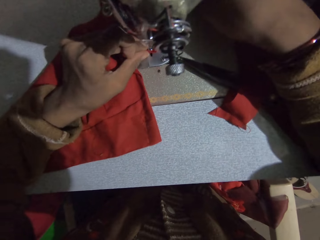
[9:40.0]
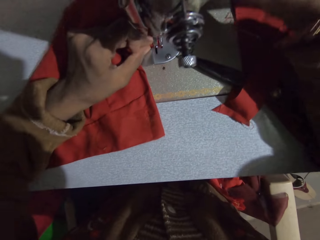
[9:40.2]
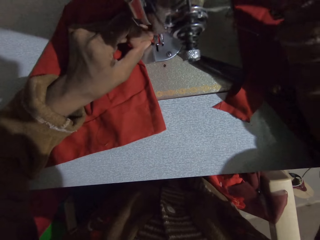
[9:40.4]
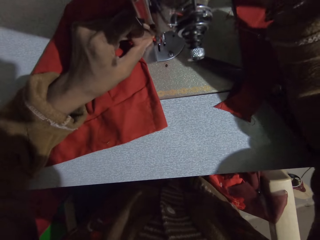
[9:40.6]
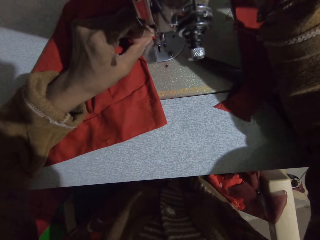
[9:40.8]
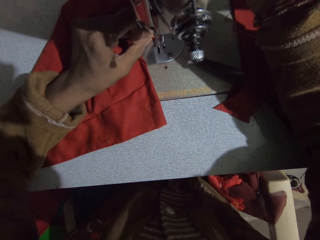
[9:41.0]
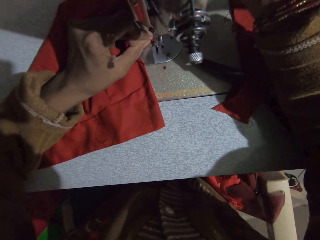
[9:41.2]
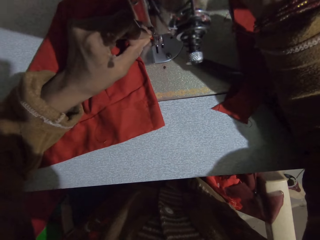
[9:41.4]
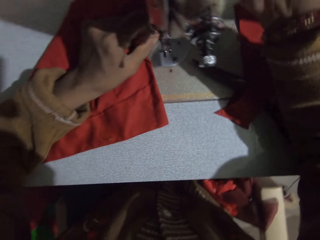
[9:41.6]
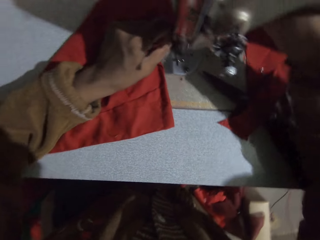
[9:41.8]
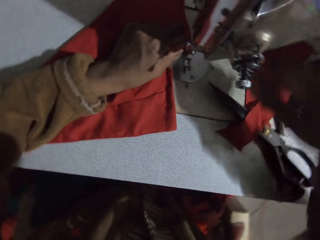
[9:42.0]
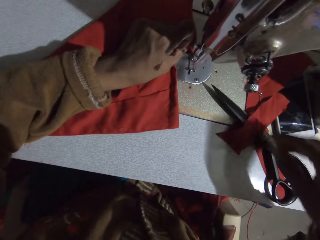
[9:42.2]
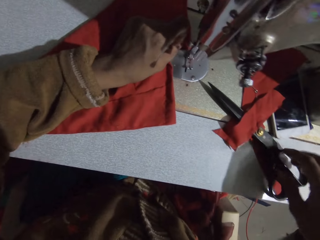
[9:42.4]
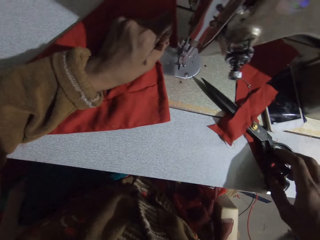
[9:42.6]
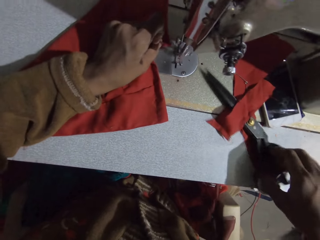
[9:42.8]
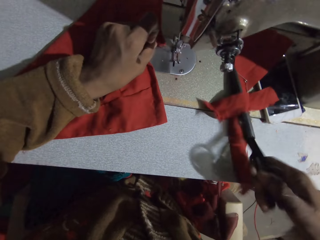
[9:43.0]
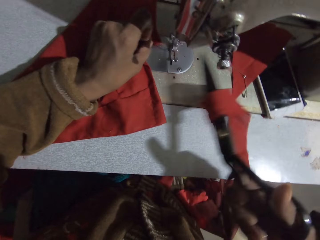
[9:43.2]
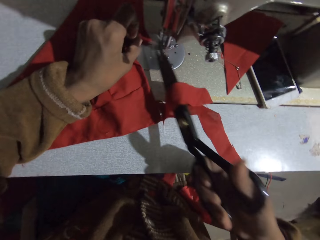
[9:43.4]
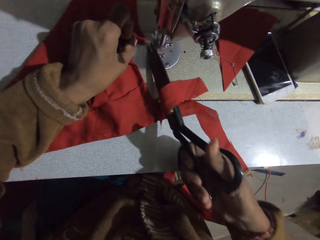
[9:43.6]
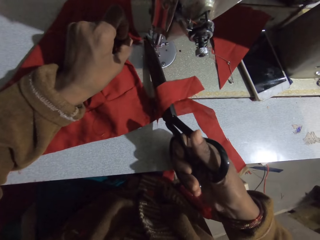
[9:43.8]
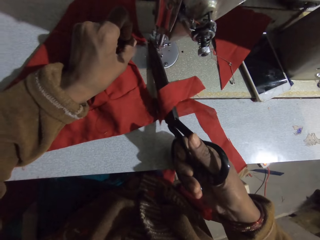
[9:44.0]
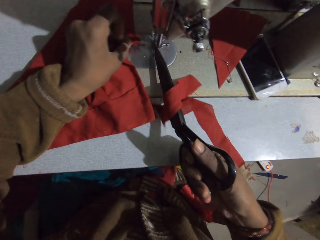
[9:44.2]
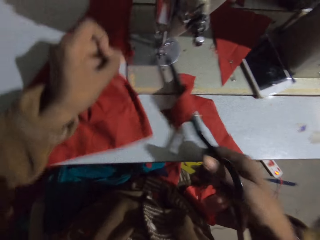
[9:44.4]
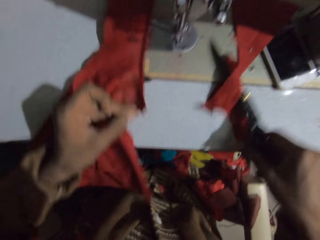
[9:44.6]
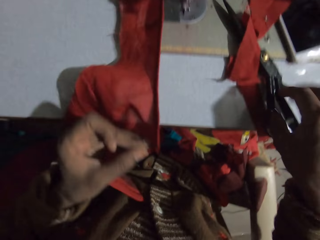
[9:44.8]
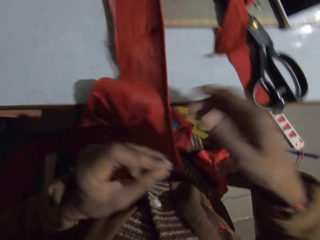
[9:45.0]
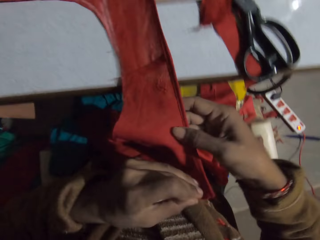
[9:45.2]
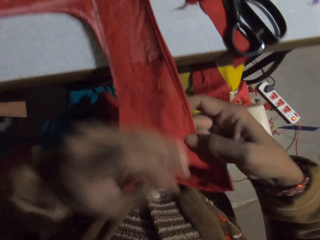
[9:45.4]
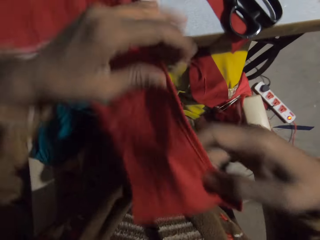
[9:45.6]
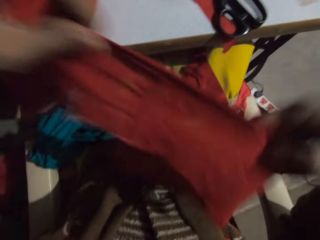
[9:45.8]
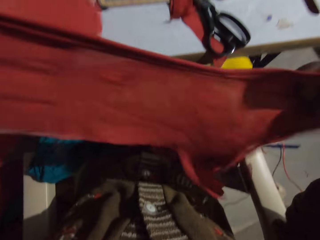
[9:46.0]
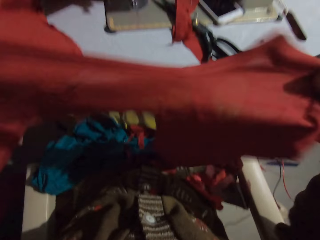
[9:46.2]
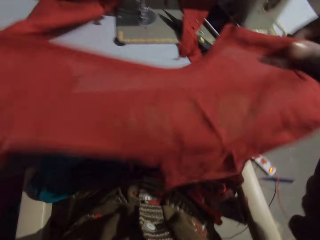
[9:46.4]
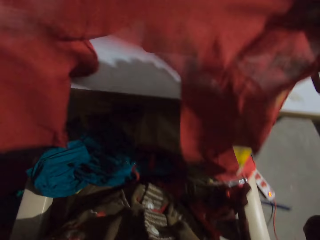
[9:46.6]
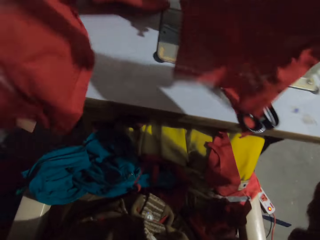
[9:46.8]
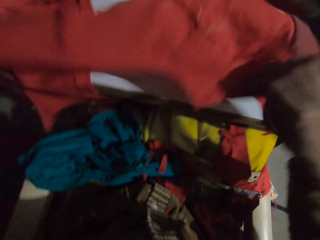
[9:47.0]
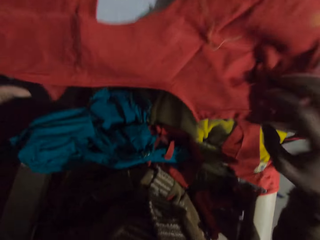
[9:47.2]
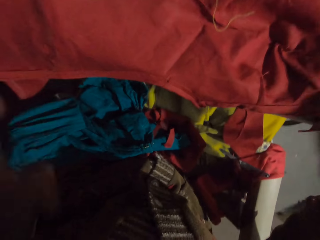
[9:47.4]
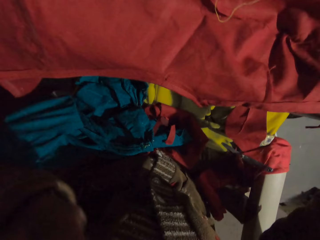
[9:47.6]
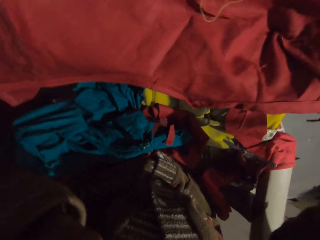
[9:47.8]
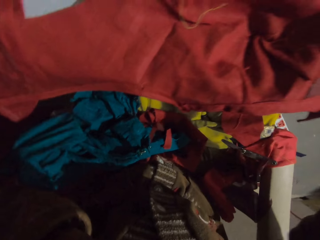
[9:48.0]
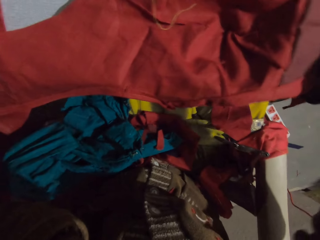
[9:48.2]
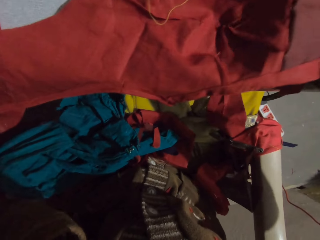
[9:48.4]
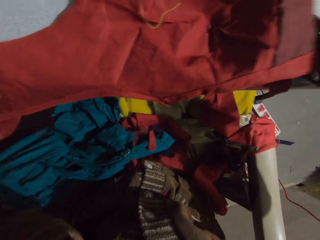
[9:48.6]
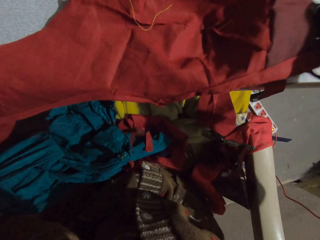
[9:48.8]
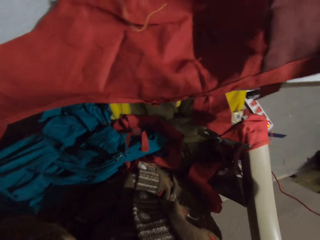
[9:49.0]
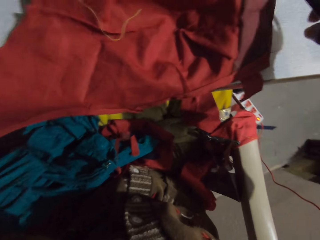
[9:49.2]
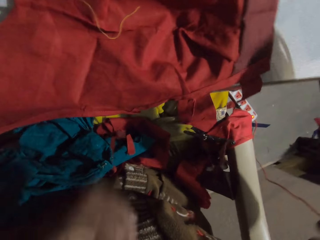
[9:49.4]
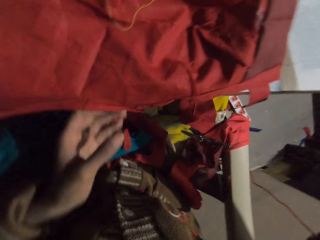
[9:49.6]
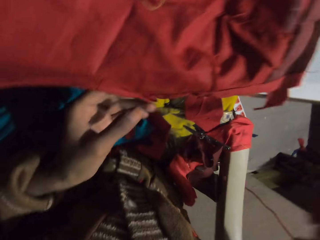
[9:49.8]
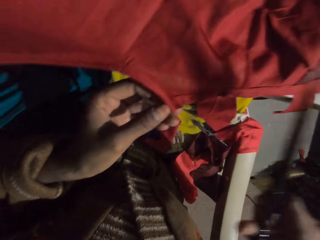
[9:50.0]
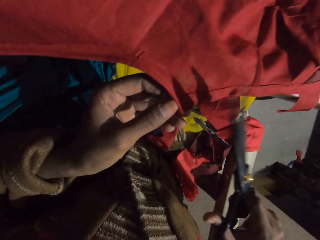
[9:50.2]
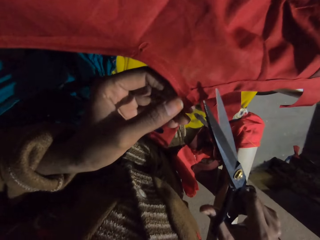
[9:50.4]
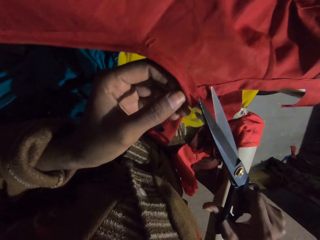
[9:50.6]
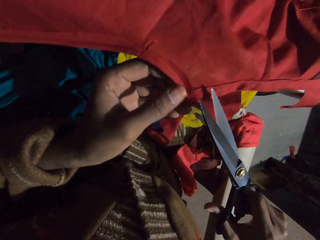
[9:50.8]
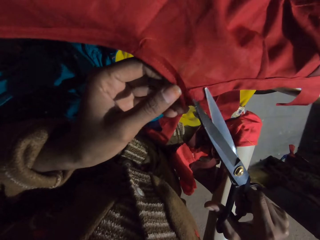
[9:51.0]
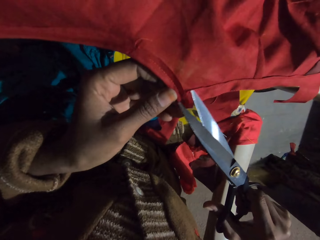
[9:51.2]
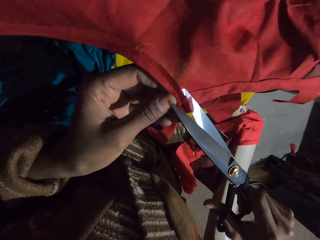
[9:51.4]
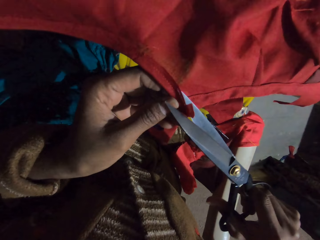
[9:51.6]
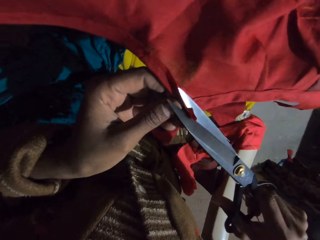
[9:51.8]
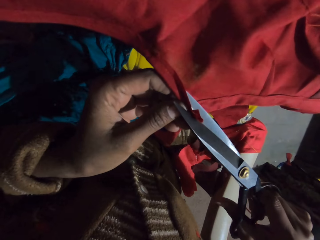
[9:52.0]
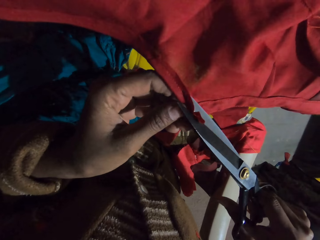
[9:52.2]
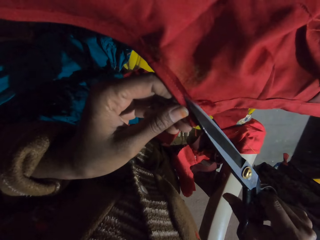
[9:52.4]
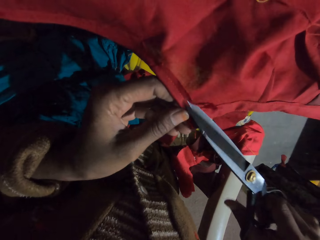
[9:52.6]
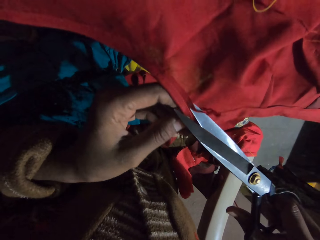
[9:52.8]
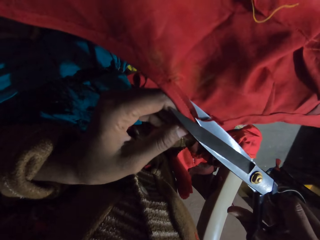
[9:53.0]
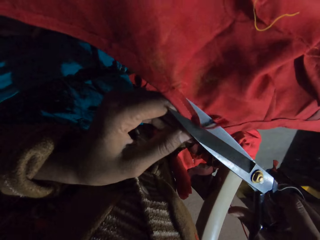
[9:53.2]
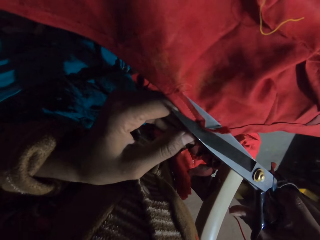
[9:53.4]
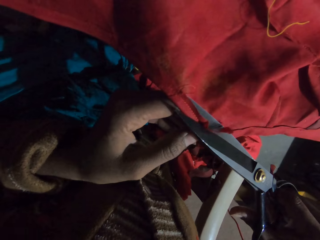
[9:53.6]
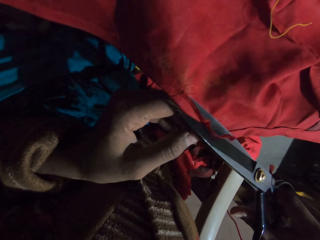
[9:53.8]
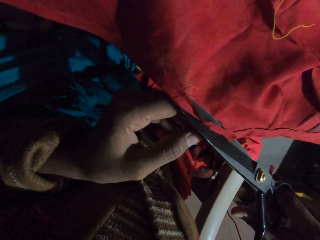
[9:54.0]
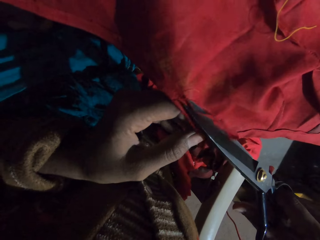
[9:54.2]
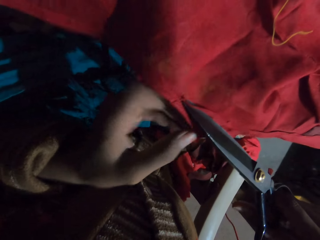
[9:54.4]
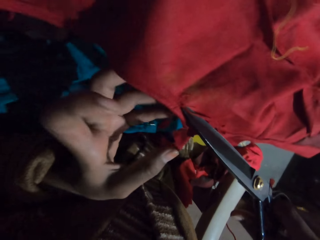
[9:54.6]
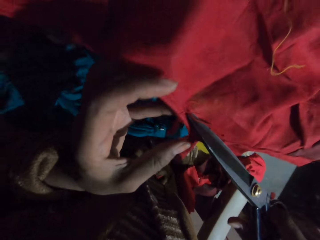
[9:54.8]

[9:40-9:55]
The camera wearer picks up the scissors. They cut the thread with the scissors. They pick a cloth from the sewing machine and put the scissors on the sewing machine. They spread the cloth. They put the cloth on the sewing machine. They cut the cloth with the scissors. They cut the thread with the scissors.

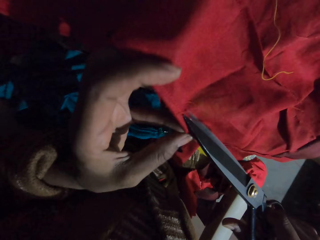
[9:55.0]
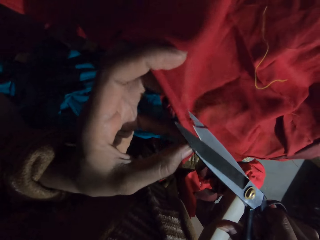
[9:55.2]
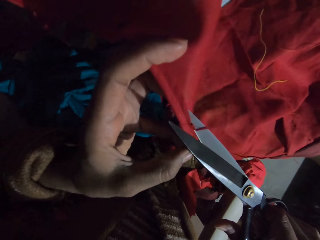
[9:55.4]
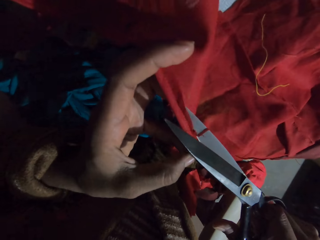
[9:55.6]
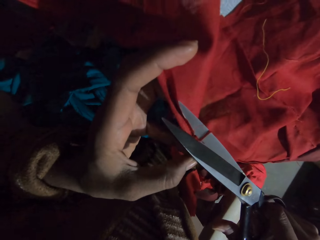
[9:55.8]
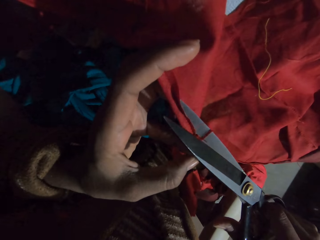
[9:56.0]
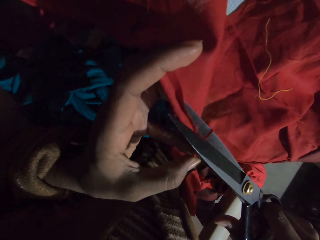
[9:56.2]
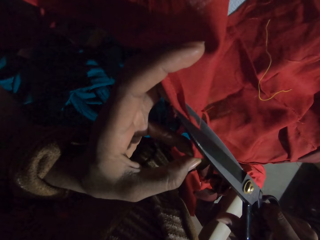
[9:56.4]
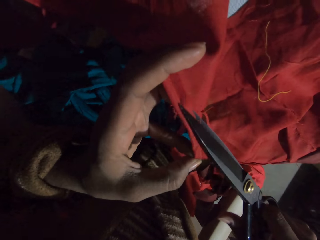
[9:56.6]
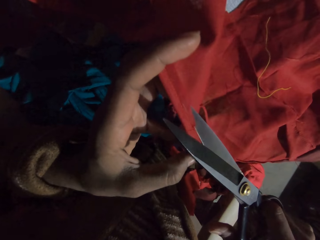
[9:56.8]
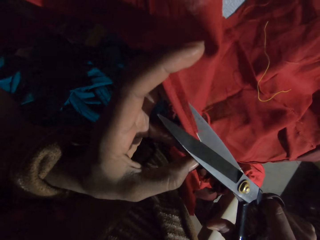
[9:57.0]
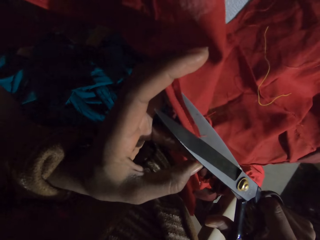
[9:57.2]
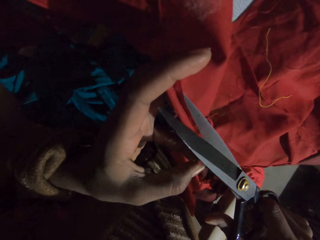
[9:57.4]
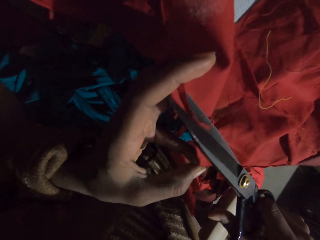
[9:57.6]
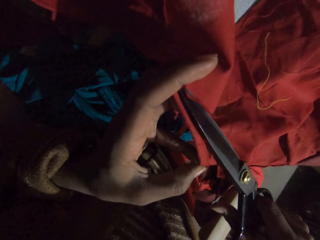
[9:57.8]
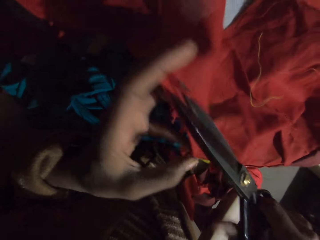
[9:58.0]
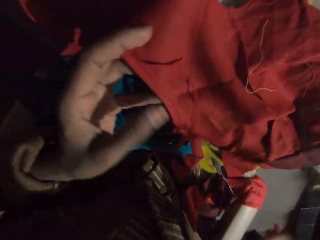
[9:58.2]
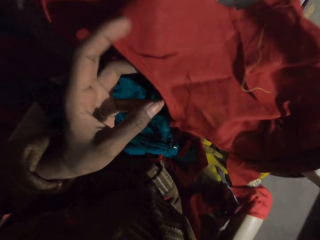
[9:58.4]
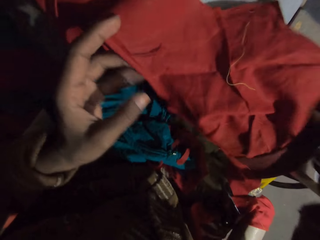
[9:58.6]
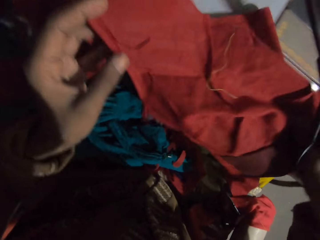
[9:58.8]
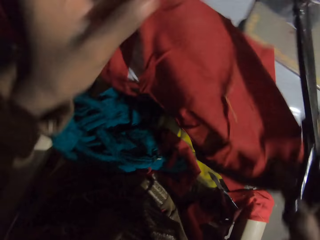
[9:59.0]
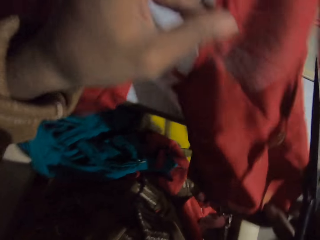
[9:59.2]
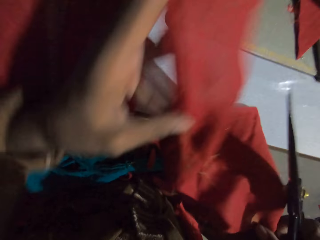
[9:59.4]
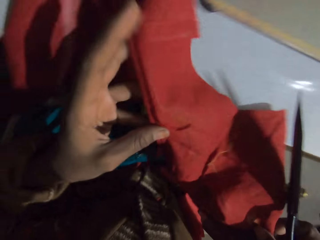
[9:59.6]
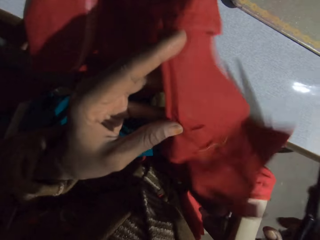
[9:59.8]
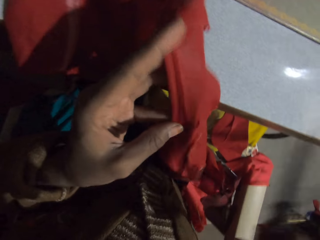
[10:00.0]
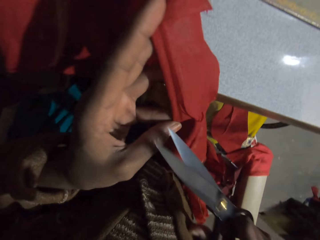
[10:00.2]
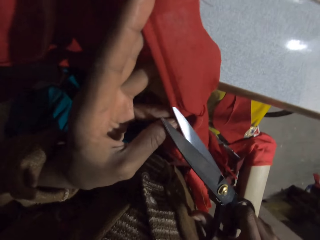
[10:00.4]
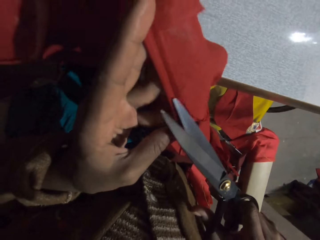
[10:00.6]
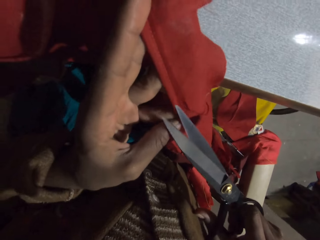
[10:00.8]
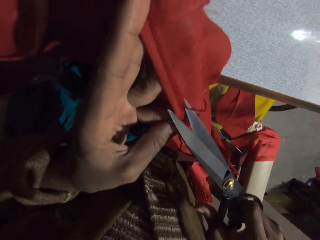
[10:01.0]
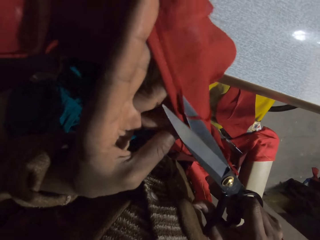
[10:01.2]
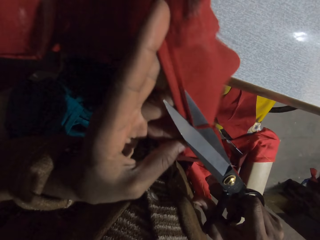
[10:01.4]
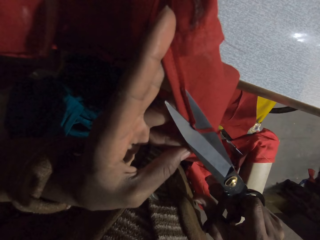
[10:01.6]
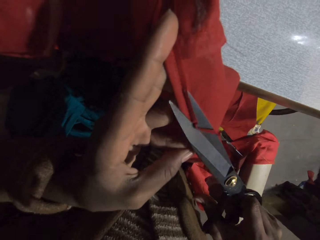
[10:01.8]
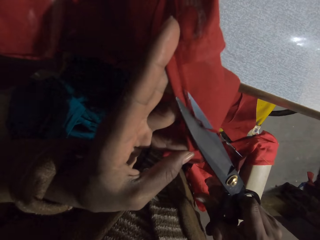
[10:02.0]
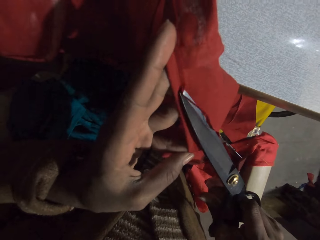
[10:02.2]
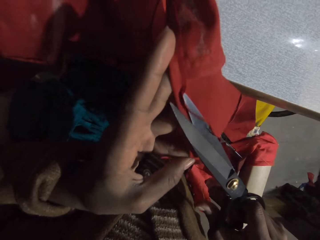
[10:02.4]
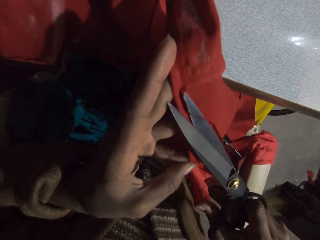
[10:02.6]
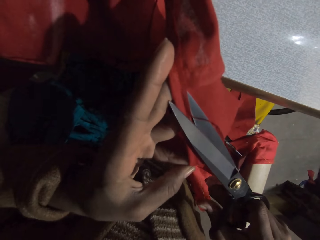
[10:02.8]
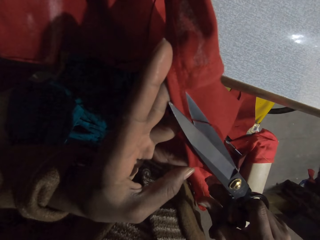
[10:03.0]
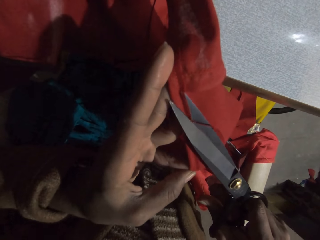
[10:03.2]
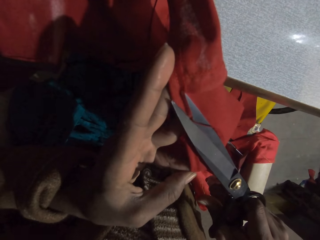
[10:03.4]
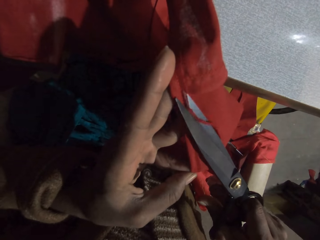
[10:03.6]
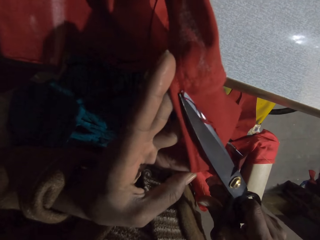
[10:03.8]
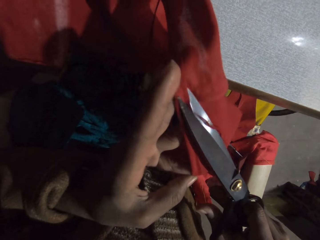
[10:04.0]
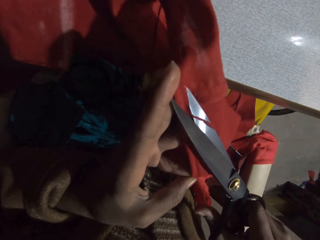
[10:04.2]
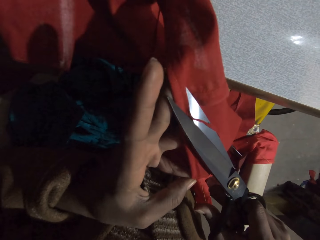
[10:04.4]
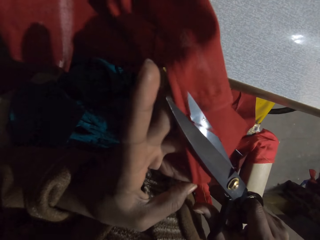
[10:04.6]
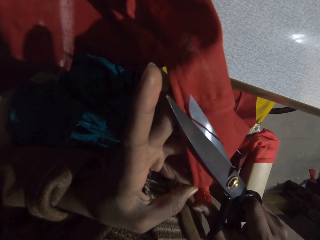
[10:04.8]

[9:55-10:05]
The camera wearer turns the fabric. They cut the thread with the scissors.
